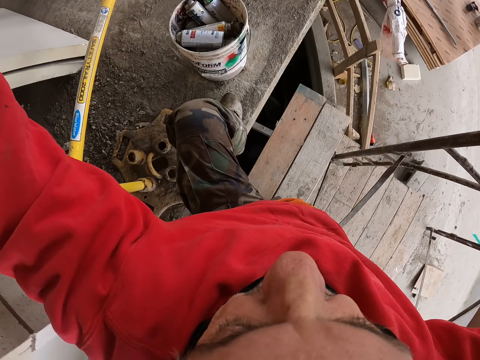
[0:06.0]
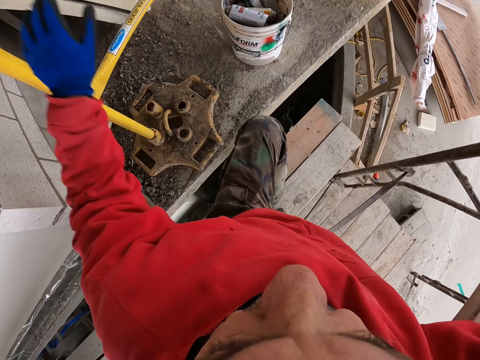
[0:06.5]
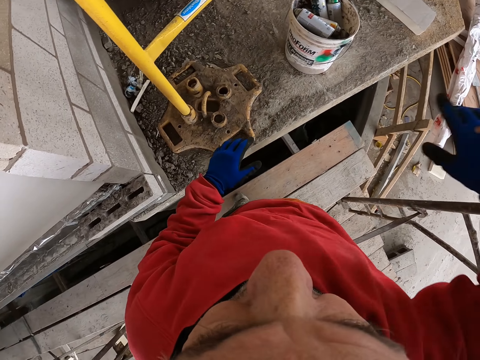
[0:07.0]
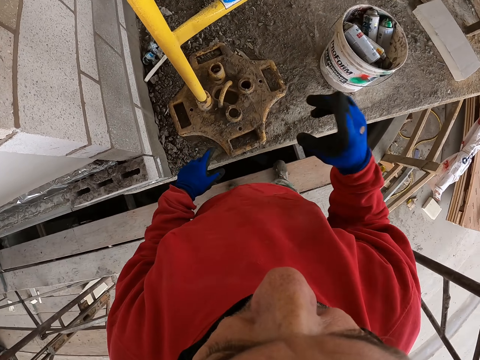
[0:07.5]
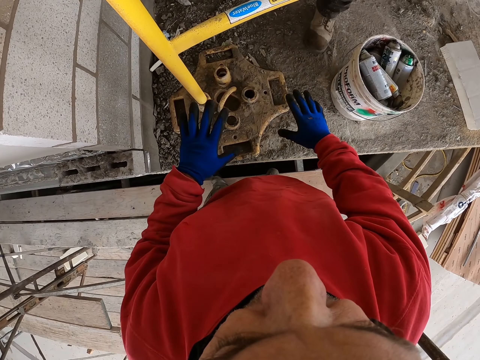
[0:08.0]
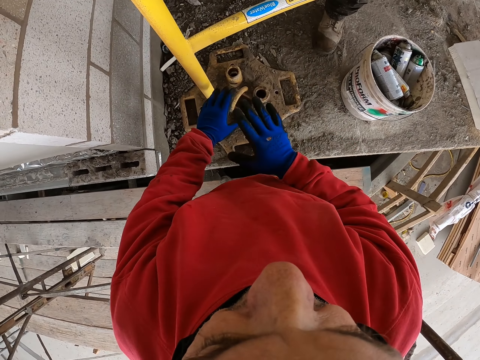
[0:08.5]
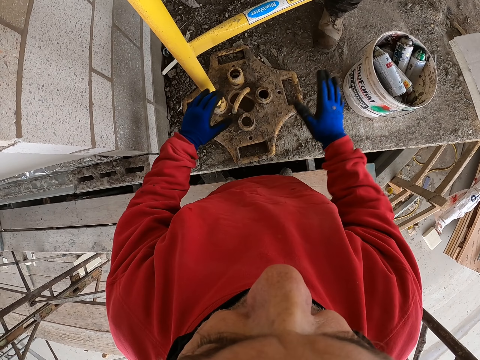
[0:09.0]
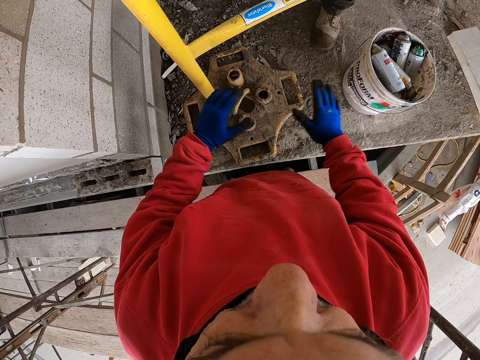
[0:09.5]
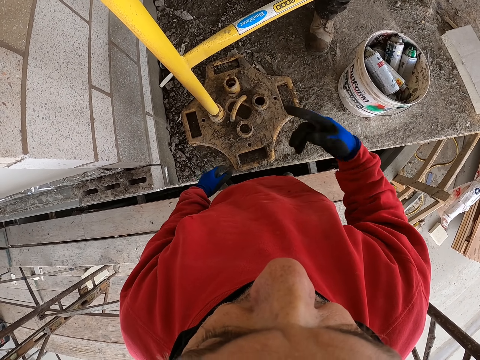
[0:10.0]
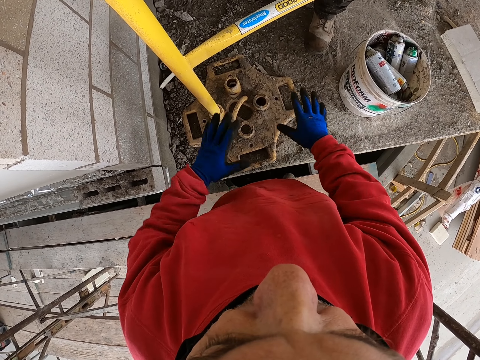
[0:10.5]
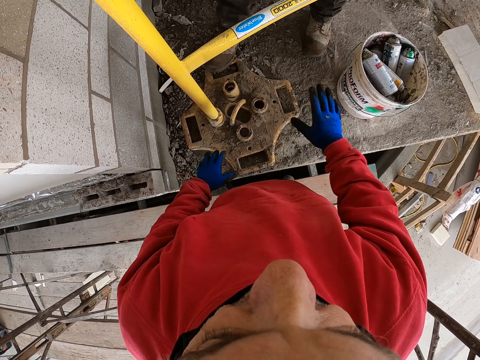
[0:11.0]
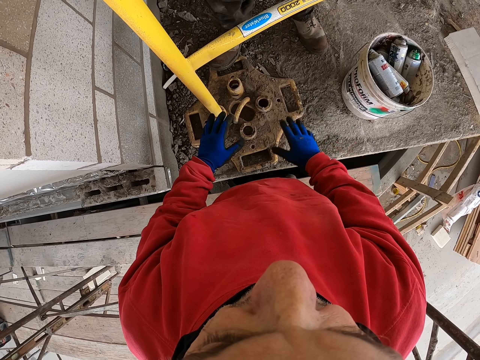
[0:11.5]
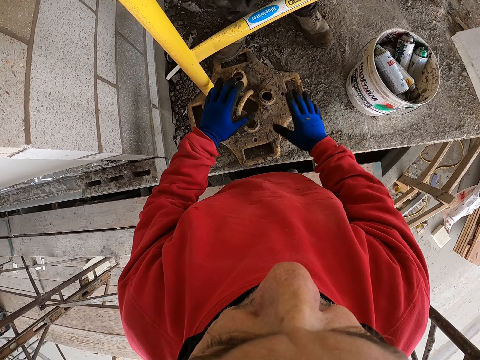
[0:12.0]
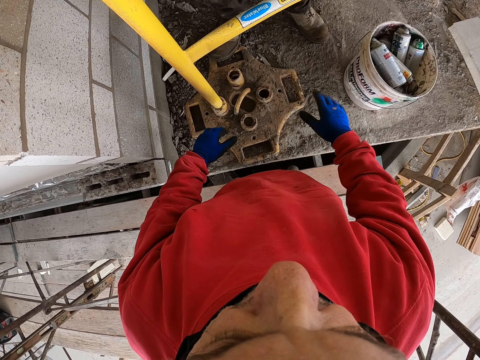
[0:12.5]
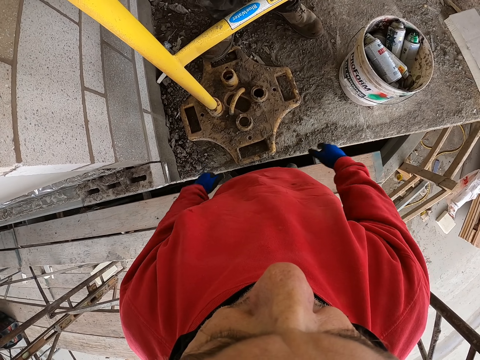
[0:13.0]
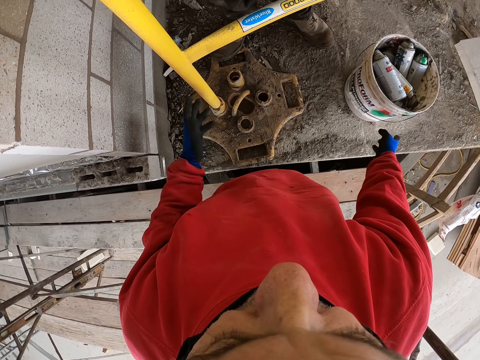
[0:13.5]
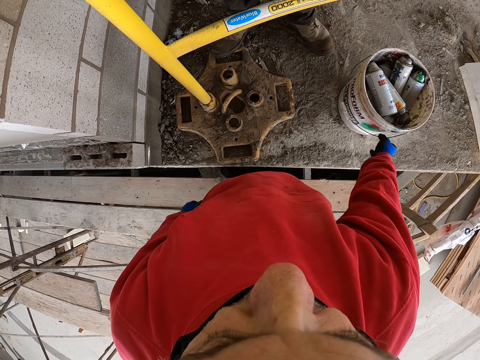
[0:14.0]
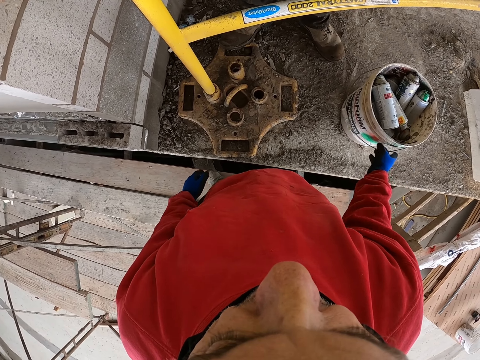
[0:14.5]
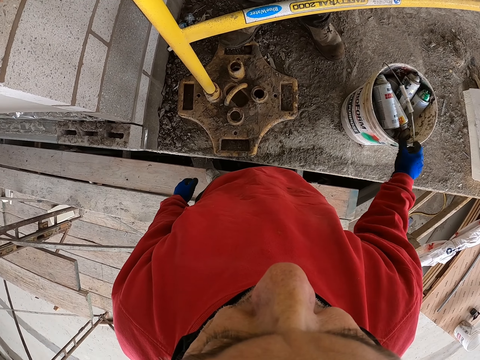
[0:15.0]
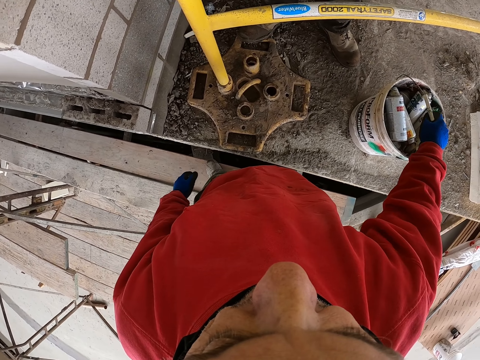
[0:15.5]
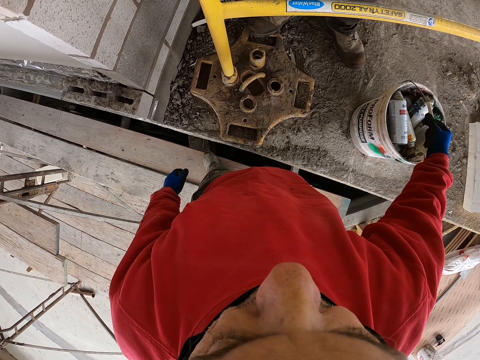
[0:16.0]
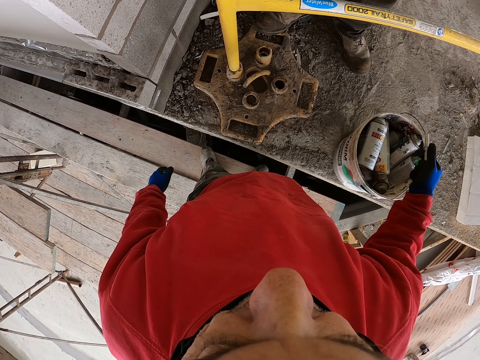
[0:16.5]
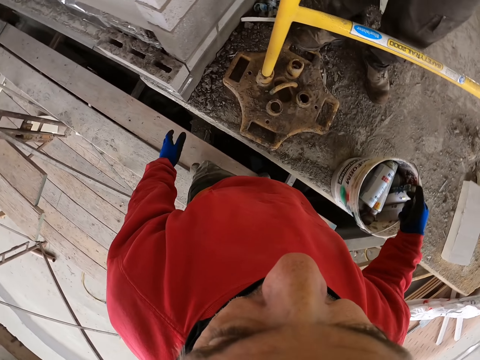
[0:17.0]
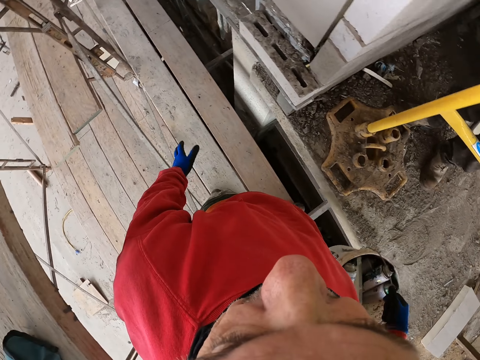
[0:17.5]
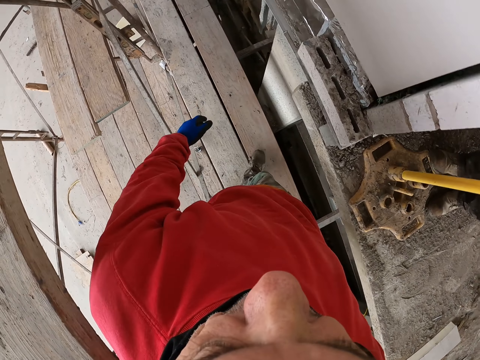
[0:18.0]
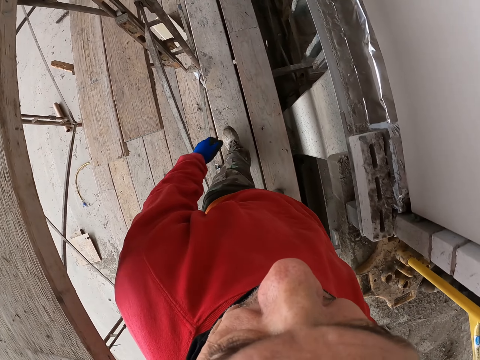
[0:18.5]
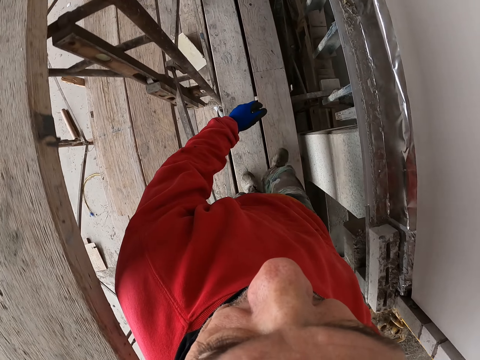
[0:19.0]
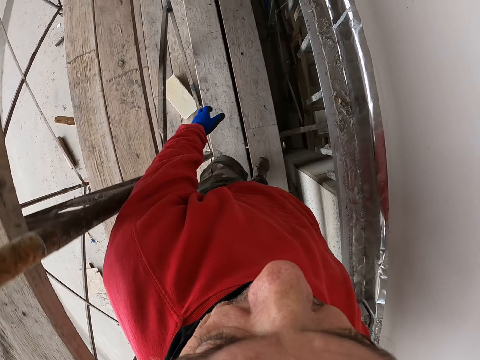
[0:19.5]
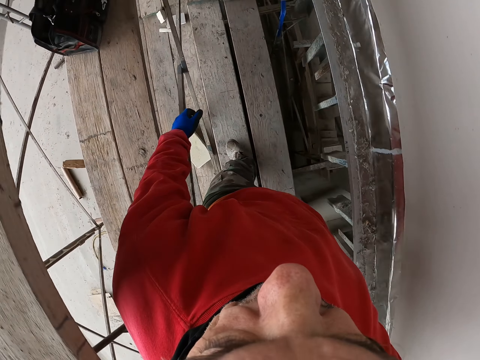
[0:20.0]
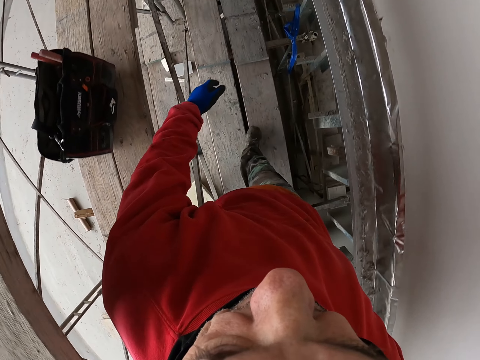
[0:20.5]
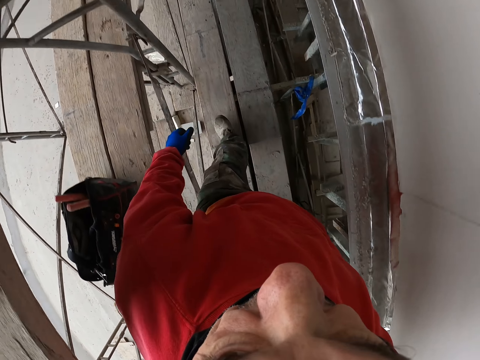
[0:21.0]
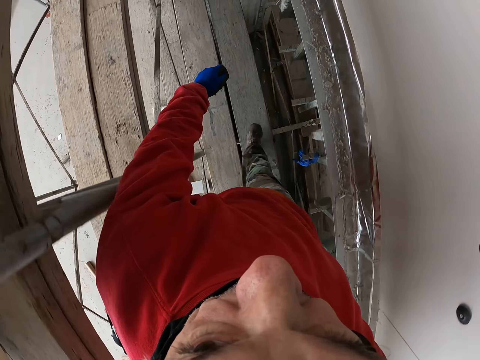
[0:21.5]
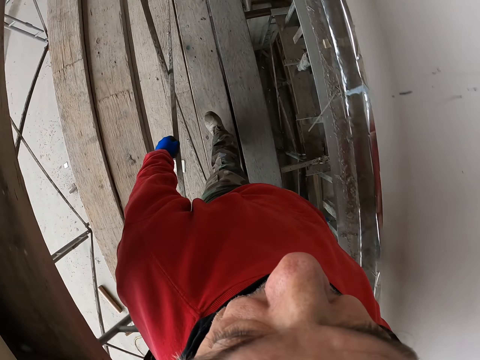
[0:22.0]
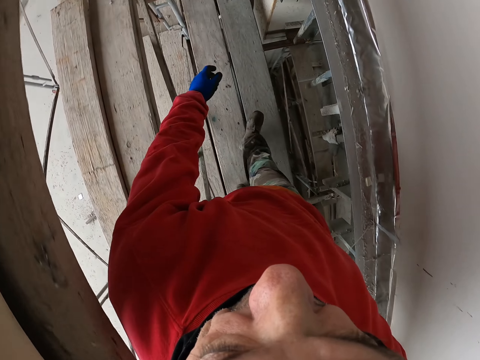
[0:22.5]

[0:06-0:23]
The camera wearer climbs down the building. They discuss with a man. The camera wearer moves the hands. They hold the bucket handle, pick up the bucket, walk on the scaffold and hold the bucket.

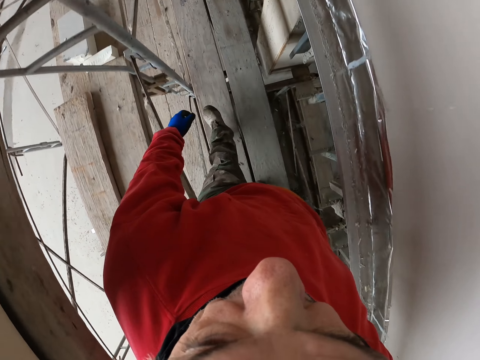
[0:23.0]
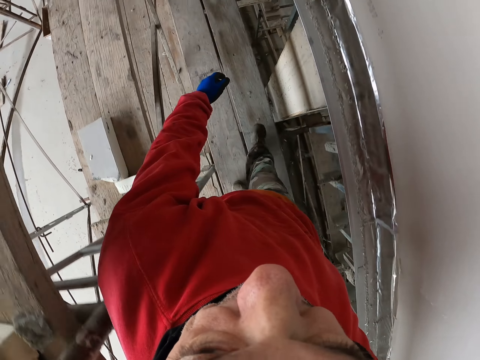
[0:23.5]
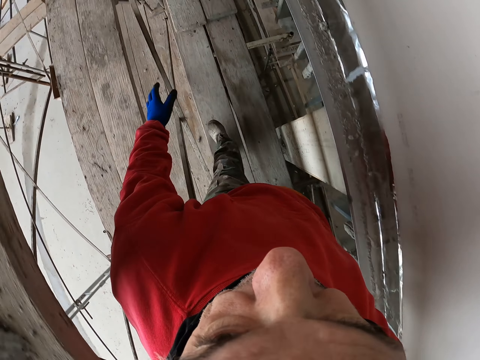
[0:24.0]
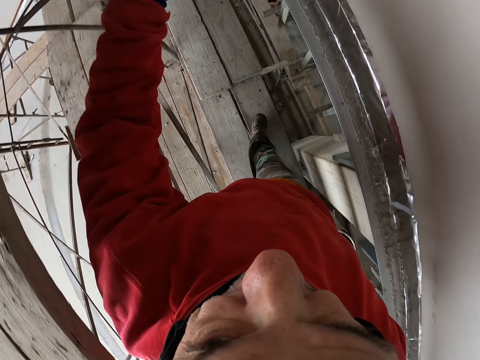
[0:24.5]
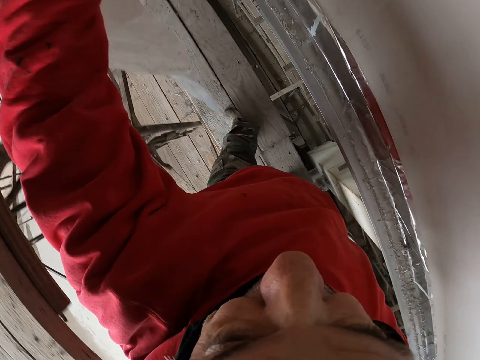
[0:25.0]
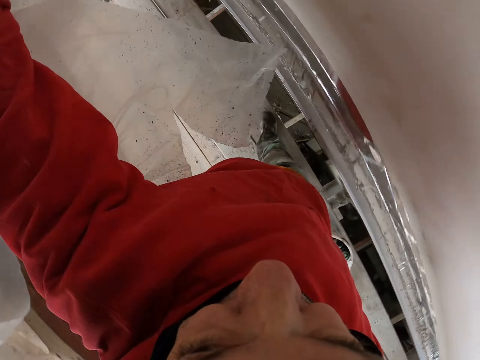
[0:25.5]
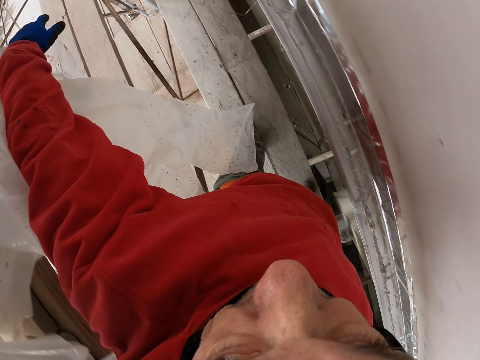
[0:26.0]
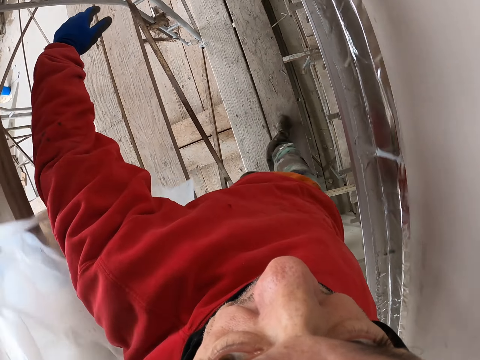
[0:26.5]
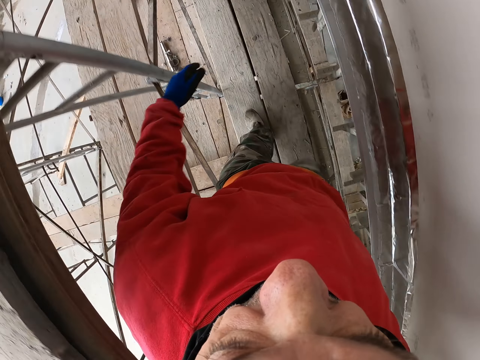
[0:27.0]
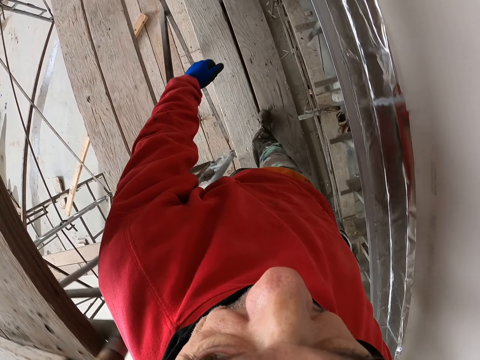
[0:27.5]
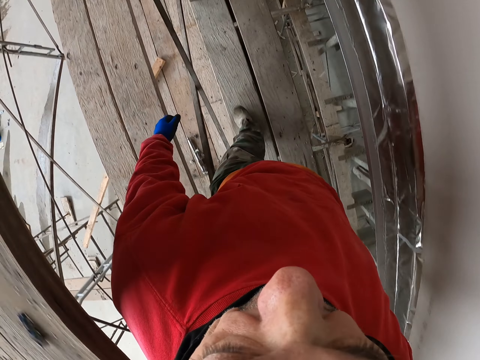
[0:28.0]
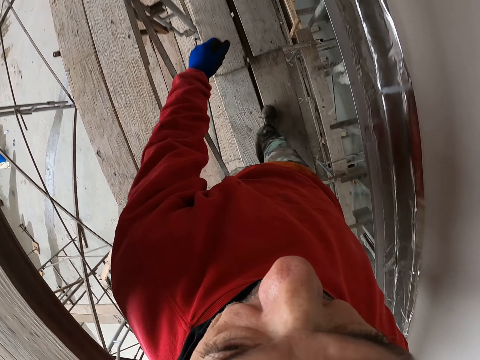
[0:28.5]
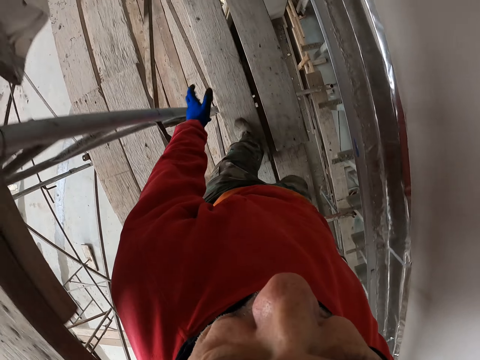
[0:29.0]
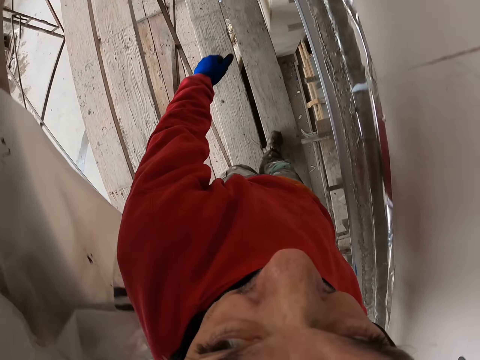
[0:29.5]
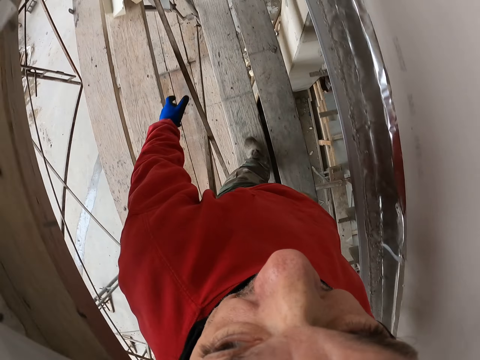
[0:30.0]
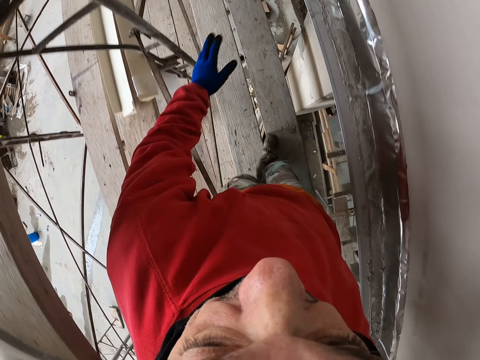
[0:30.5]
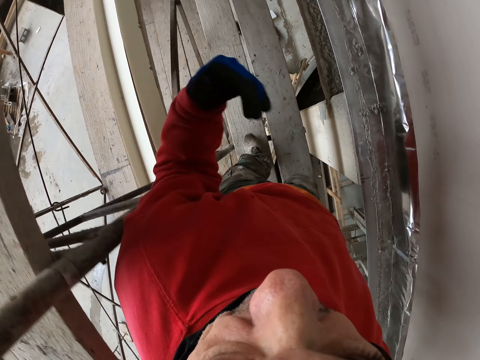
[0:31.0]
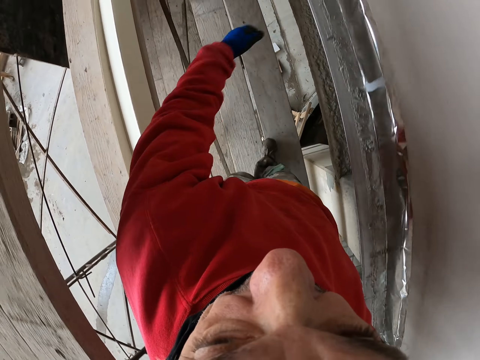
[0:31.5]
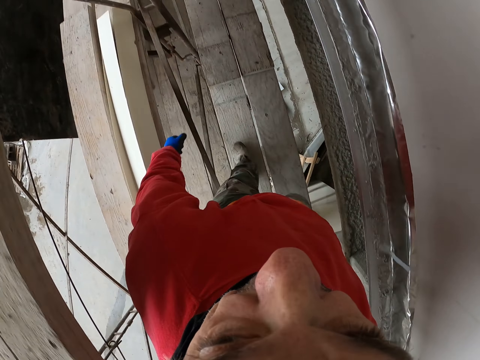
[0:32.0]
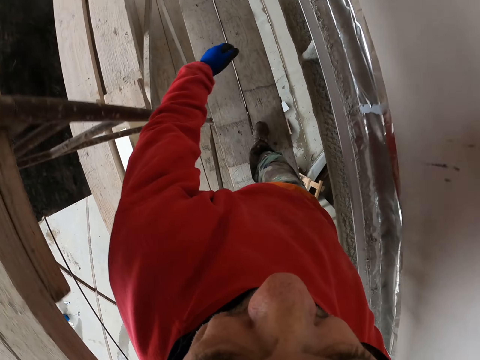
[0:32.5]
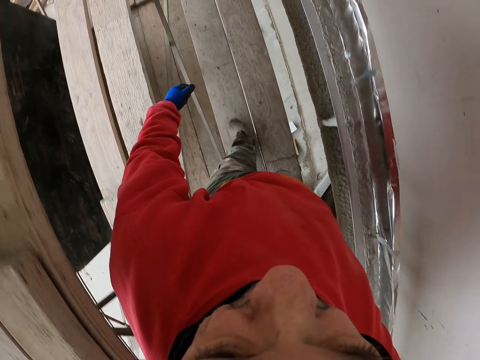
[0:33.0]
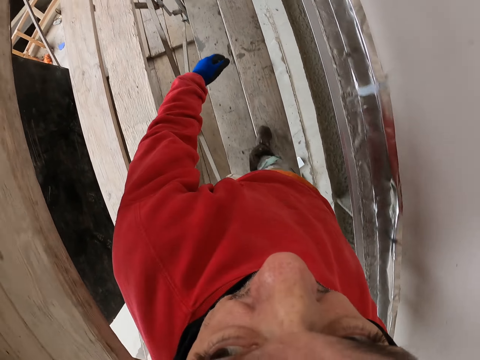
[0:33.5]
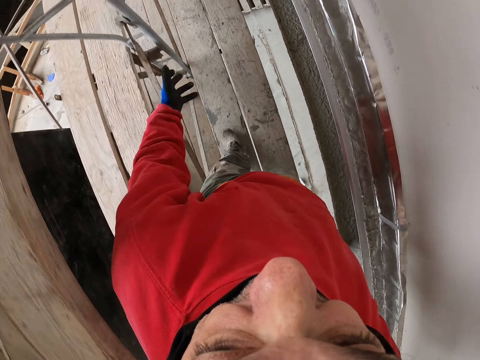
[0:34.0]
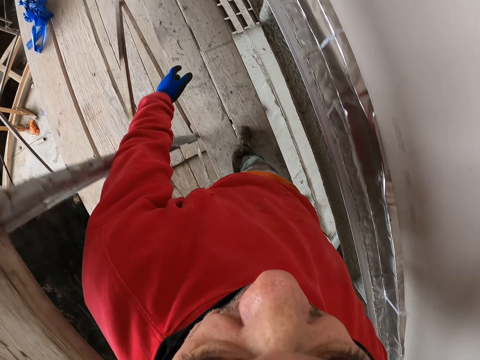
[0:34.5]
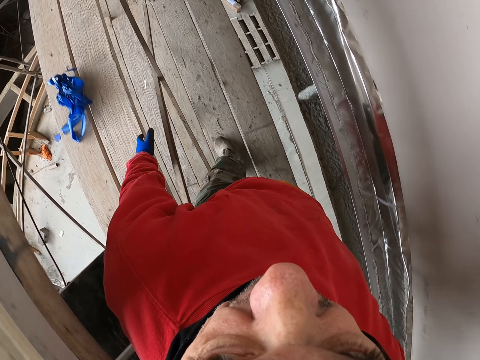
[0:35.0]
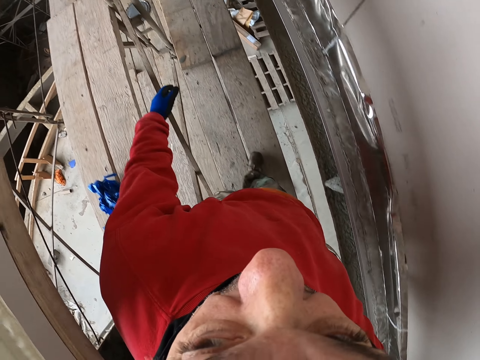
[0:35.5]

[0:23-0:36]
The camera wearer lifts the hand. They push aside a polythene paper.
